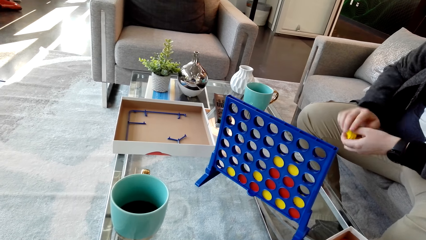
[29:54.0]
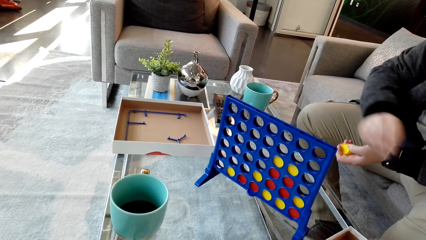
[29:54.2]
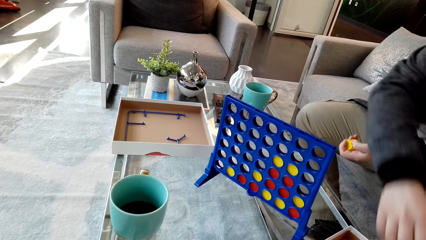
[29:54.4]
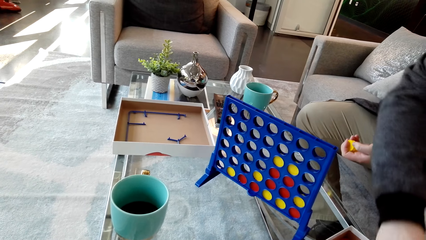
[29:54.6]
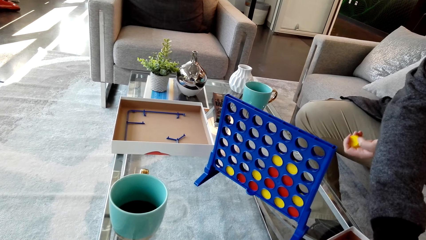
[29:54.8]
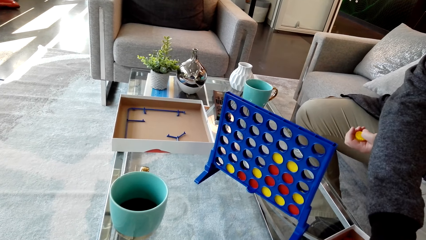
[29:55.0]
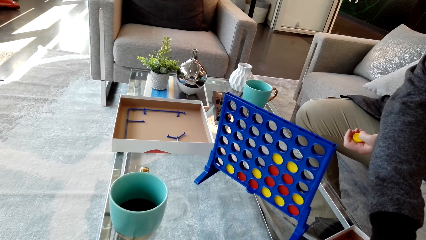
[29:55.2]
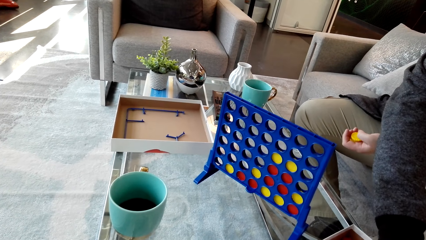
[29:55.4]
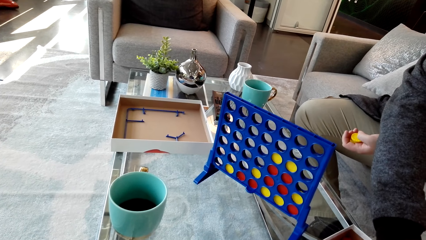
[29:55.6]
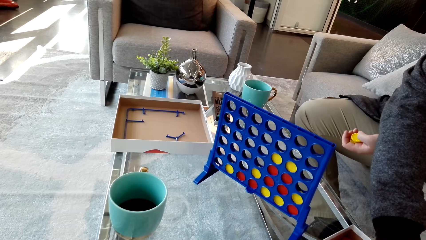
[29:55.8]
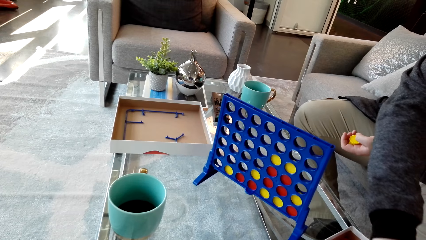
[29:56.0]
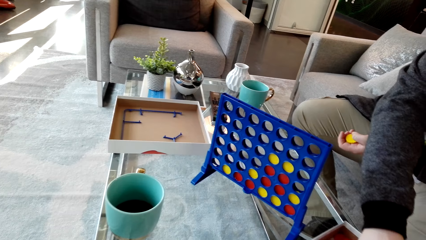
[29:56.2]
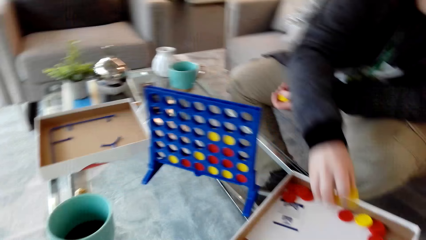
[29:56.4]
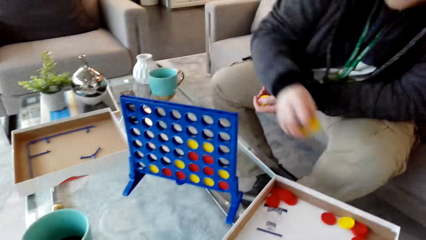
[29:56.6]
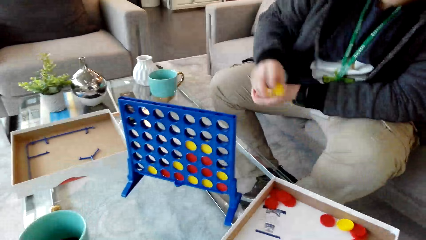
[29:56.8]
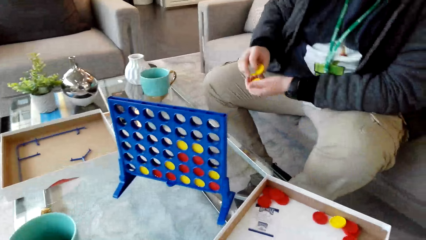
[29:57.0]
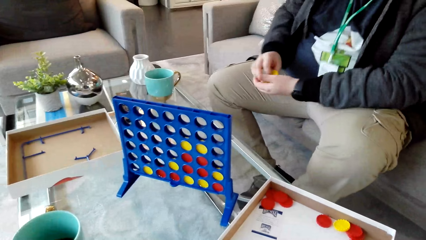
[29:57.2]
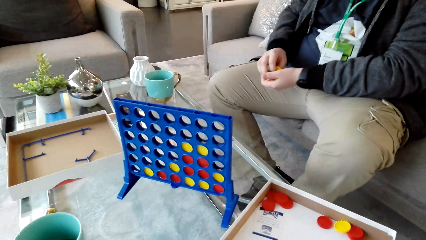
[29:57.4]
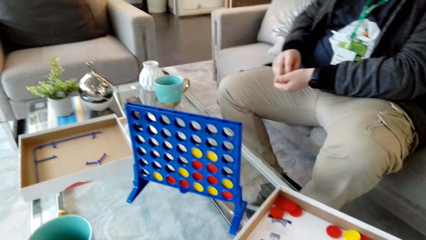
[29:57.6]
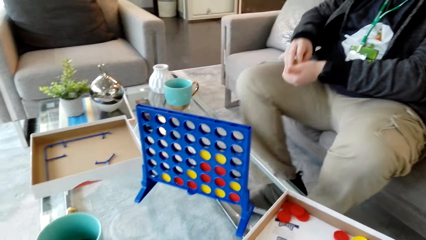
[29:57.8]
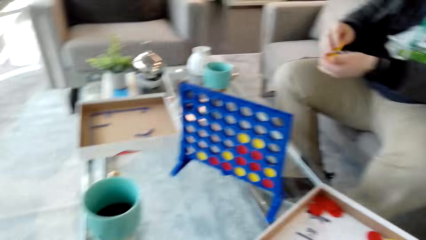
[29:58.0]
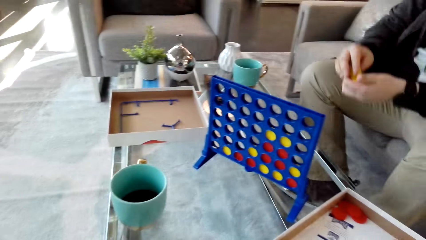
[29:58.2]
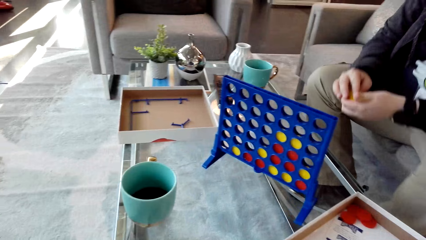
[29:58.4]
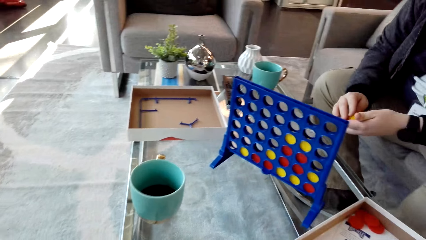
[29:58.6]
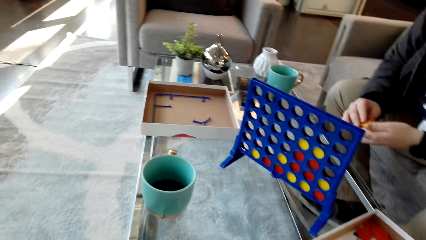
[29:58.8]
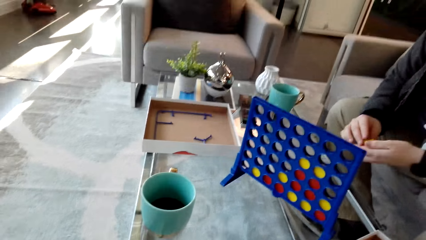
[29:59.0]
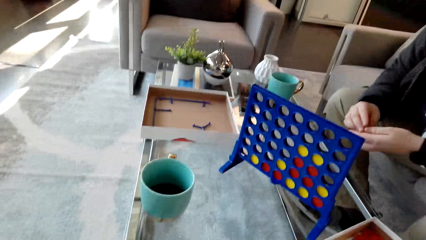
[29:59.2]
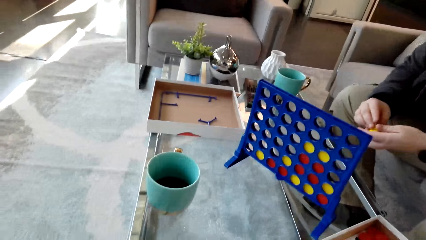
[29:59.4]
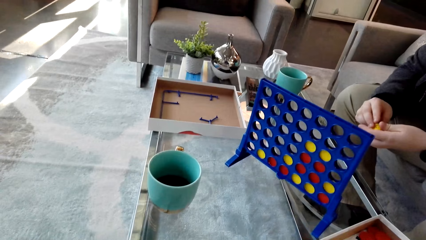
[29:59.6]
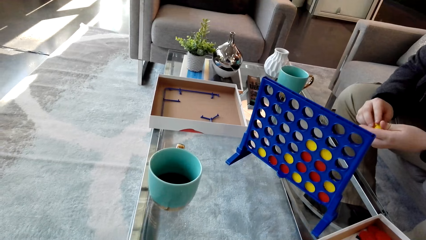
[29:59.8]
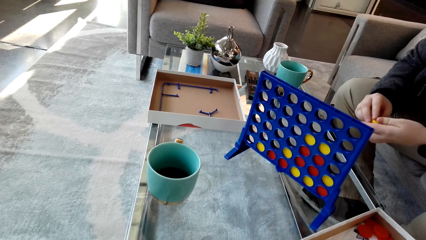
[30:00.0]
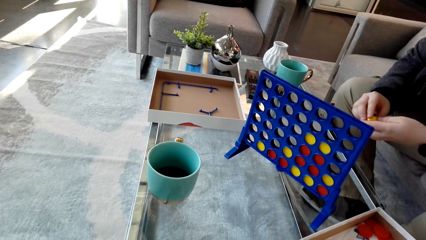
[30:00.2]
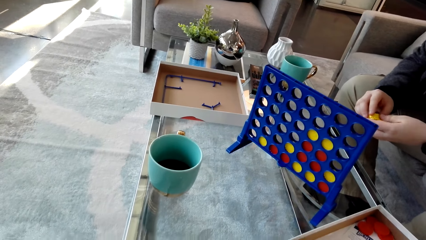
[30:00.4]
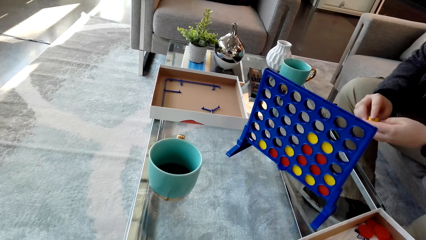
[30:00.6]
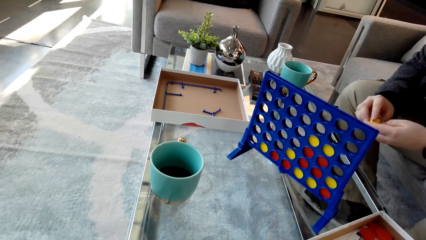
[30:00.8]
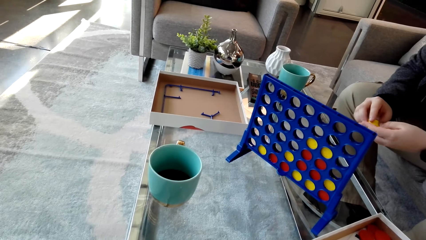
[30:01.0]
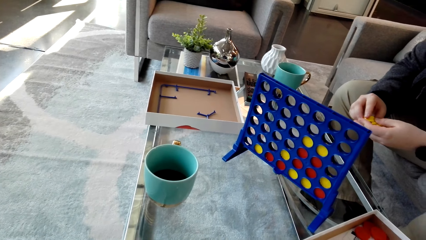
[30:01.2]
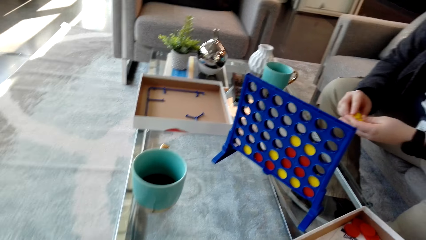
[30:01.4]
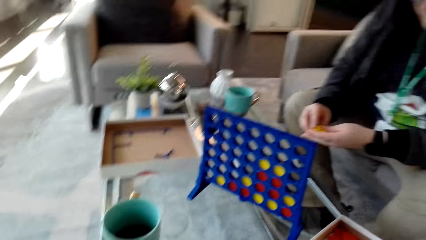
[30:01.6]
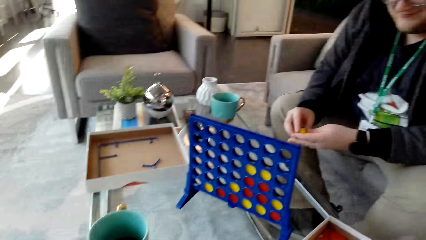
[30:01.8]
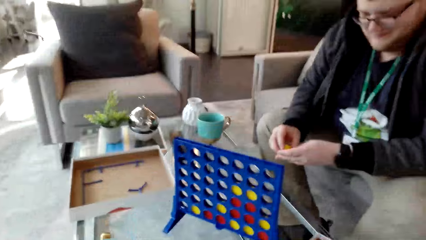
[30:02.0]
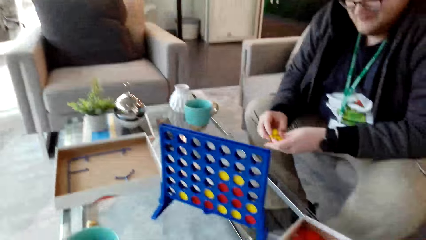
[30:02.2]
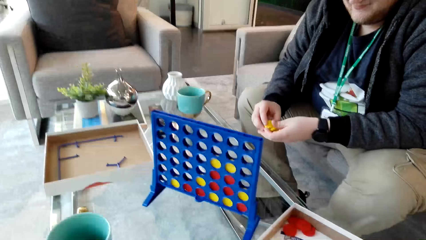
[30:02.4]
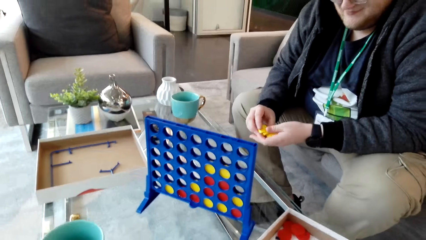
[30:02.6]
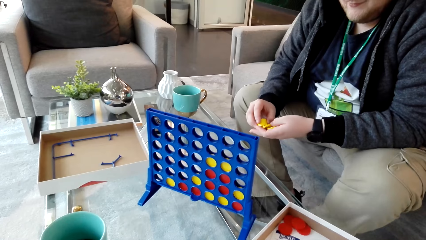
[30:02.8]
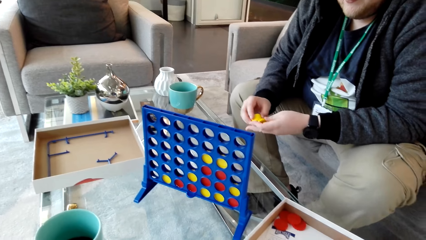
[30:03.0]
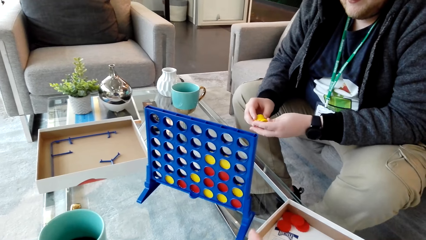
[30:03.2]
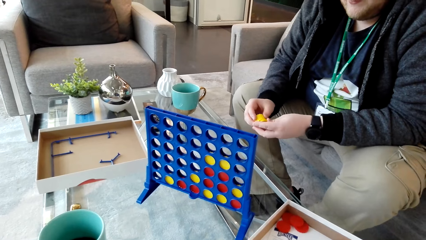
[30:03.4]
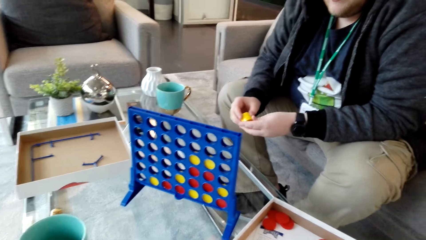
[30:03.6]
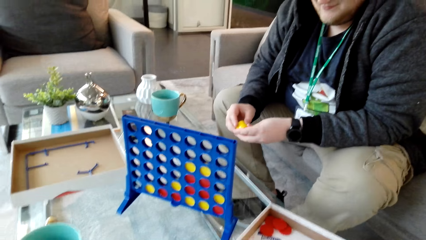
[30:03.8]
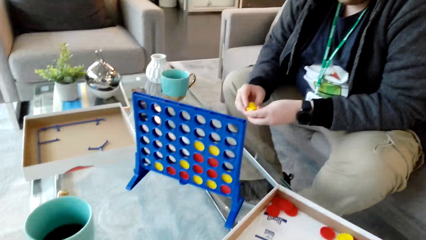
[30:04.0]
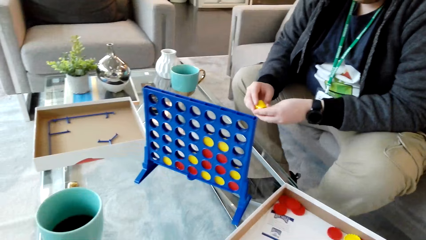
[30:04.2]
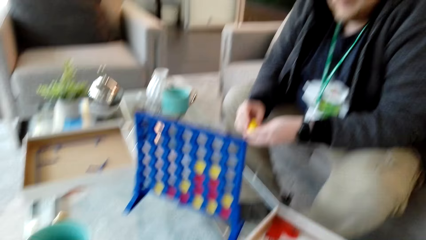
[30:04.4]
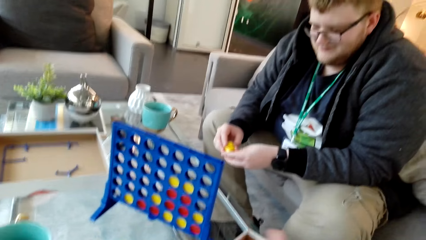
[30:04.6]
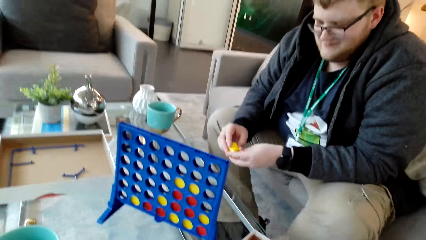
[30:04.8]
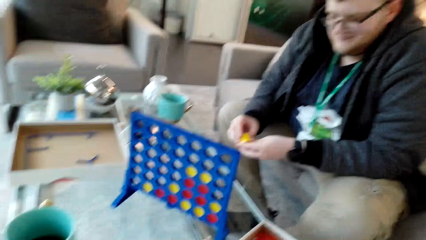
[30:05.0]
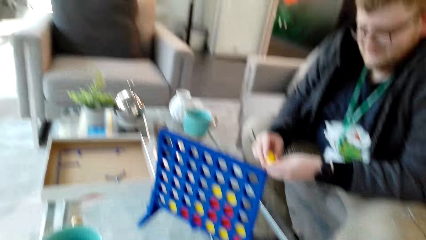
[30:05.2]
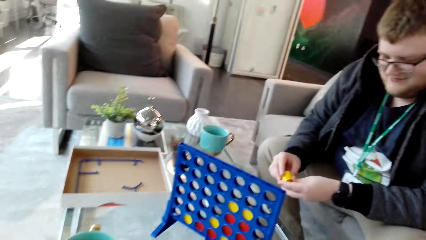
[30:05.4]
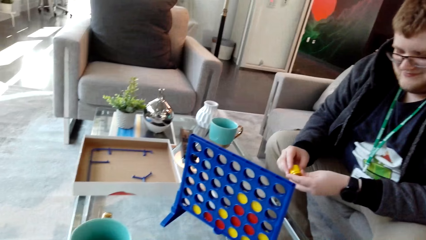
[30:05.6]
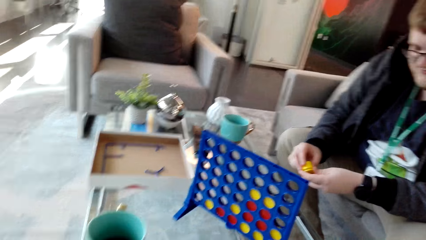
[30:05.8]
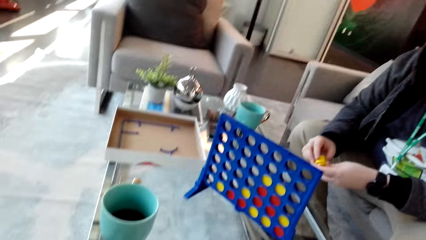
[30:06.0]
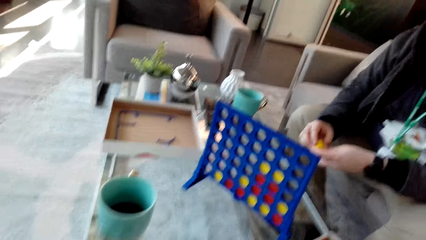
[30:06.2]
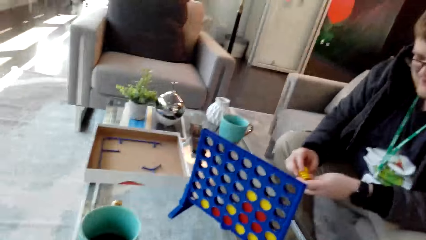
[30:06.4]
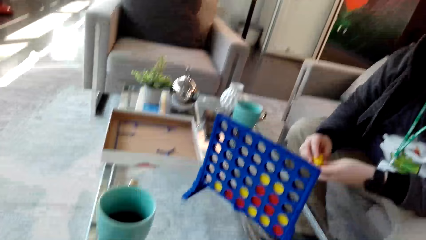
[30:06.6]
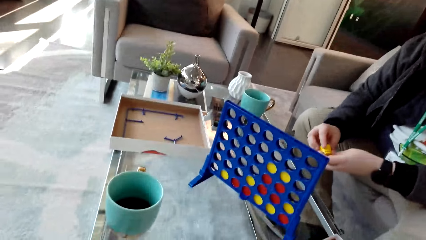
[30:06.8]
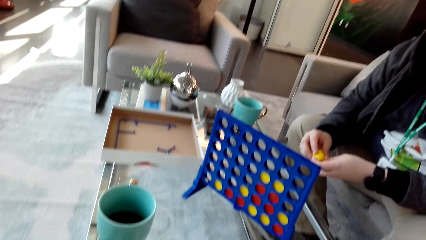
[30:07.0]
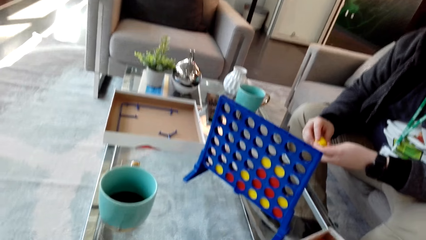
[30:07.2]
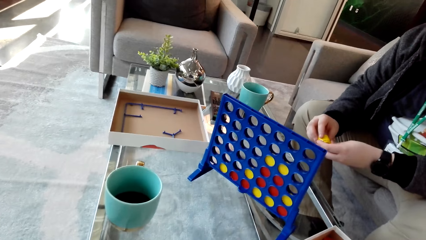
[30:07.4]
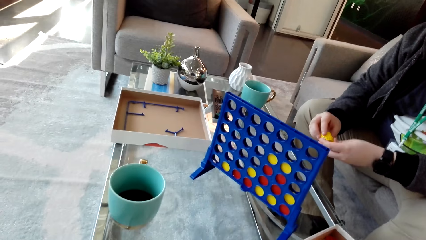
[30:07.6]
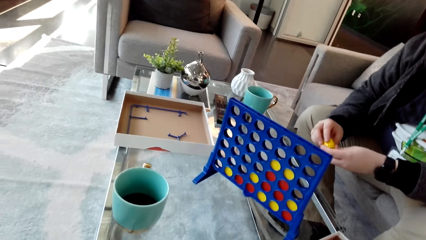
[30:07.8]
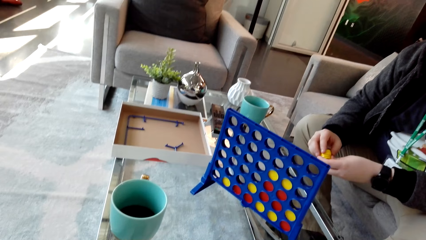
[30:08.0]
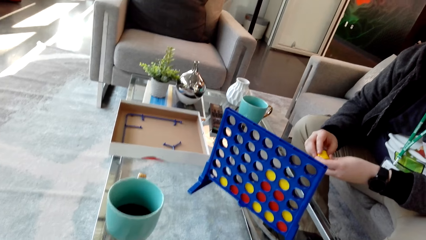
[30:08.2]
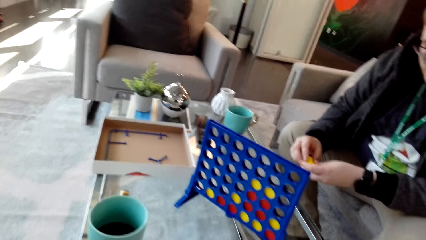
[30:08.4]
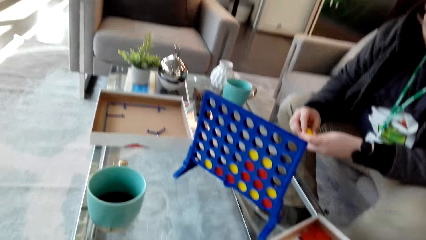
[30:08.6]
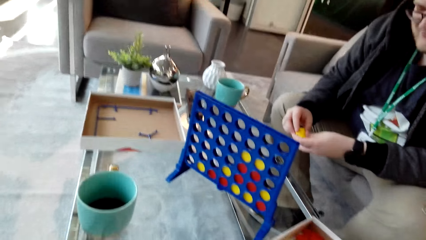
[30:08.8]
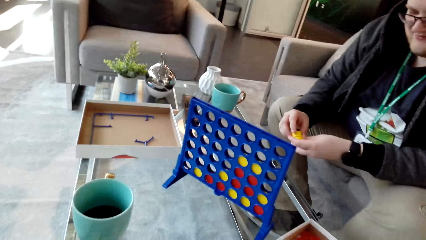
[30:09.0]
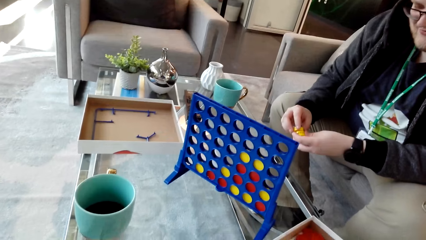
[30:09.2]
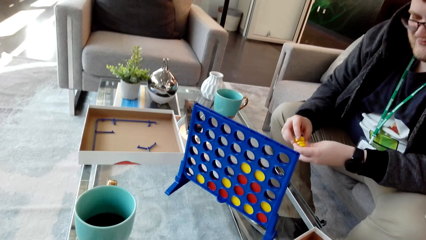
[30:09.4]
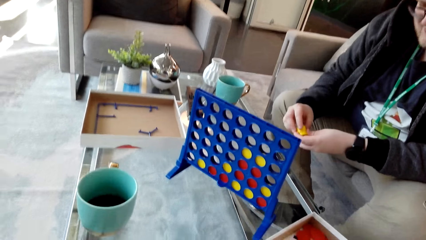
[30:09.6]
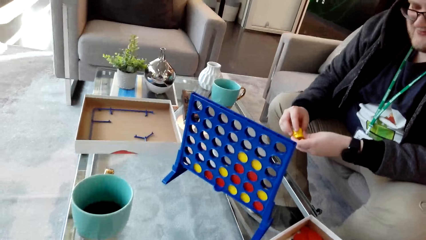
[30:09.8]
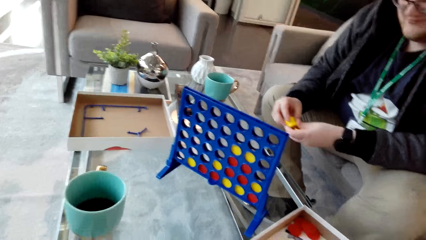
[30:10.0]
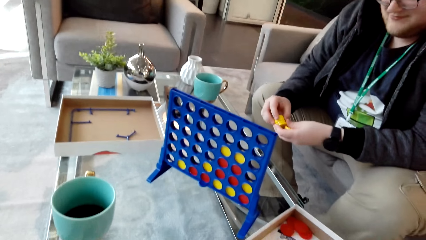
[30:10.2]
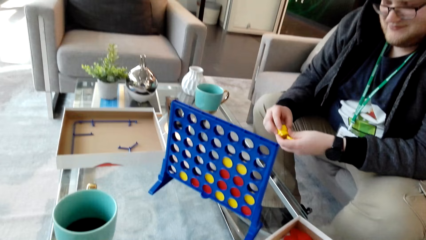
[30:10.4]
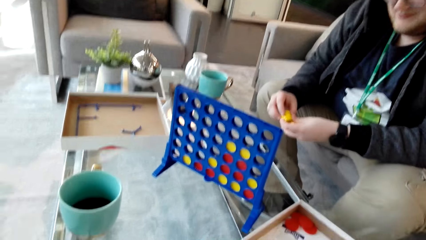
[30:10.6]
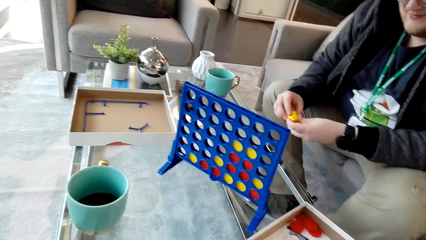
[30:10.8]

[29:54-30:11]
A man picks up the disc. The camera wearer communicates to the man. They look around. They chat with the man. They look around.
